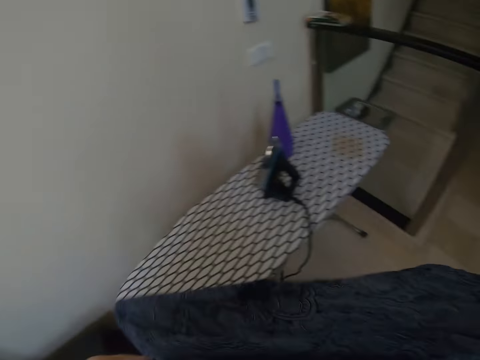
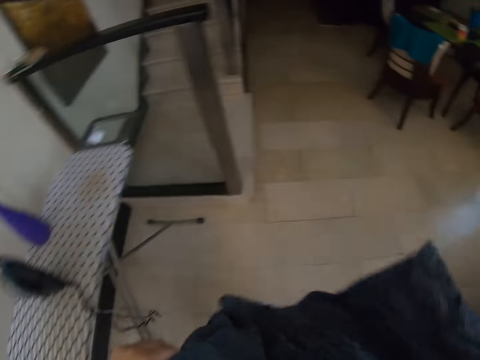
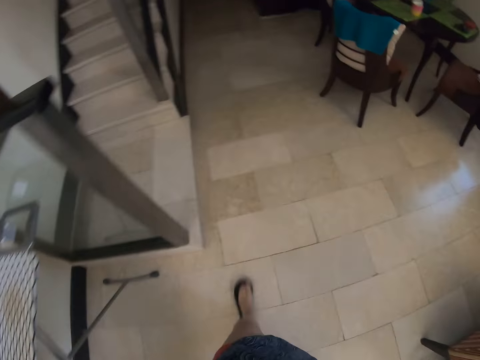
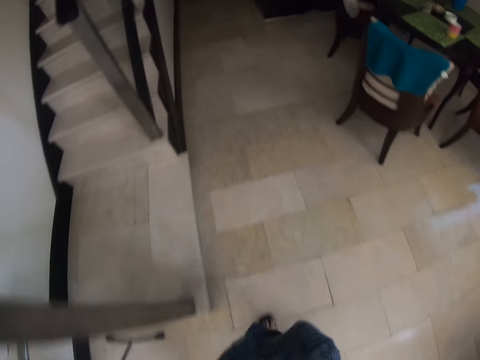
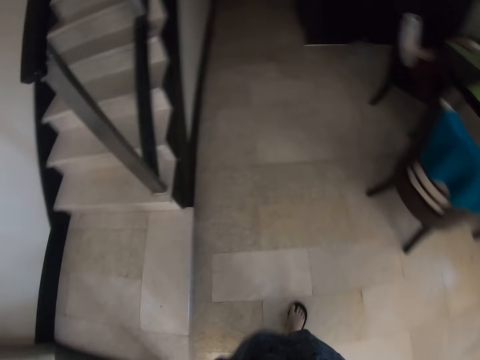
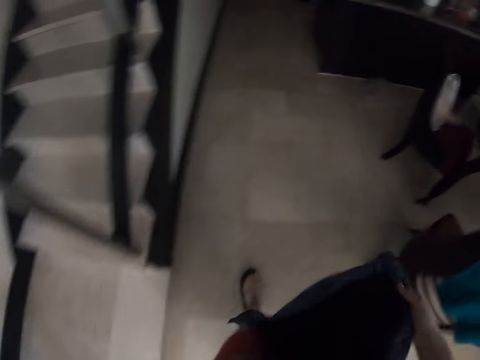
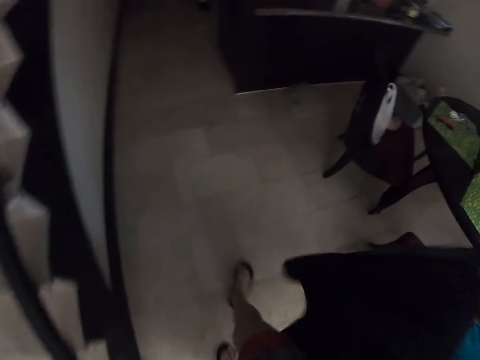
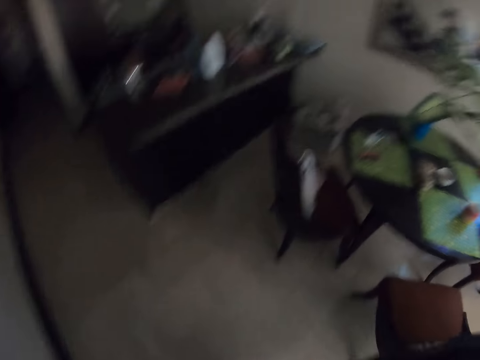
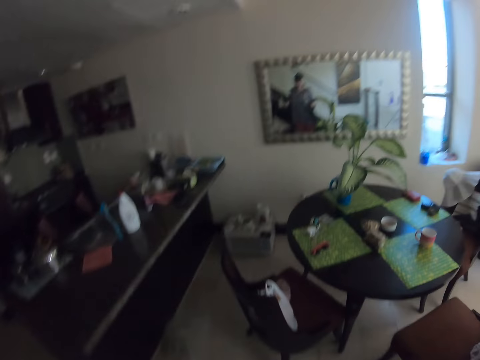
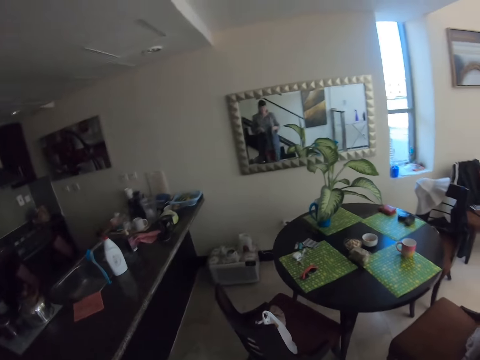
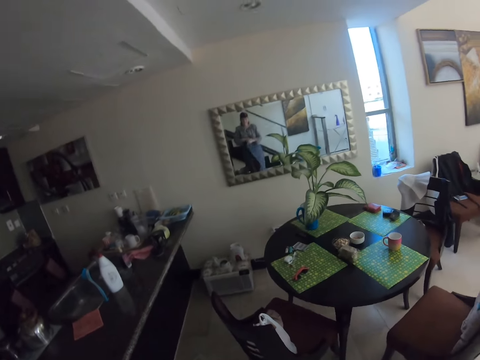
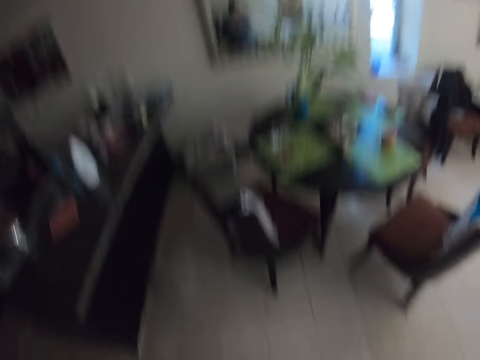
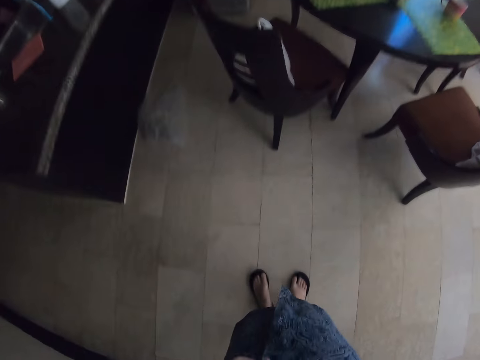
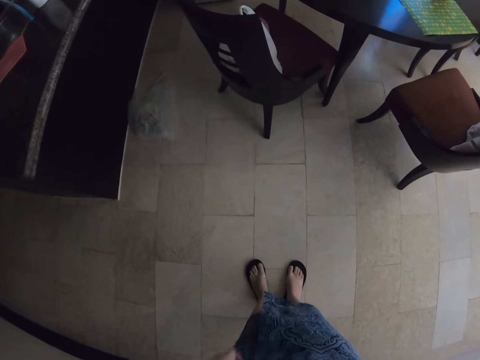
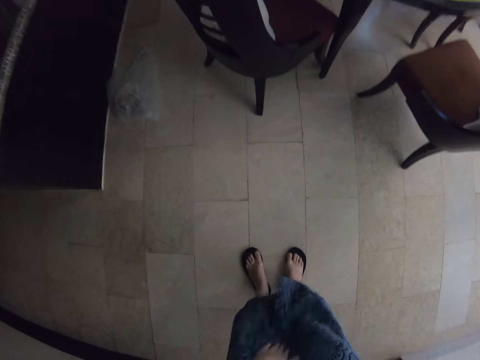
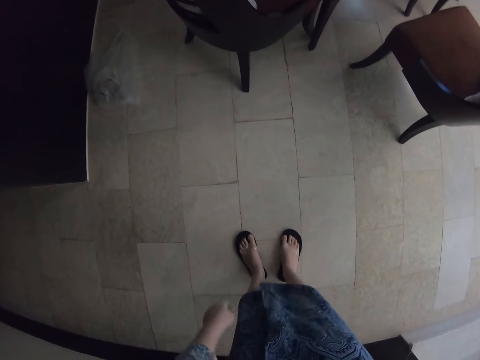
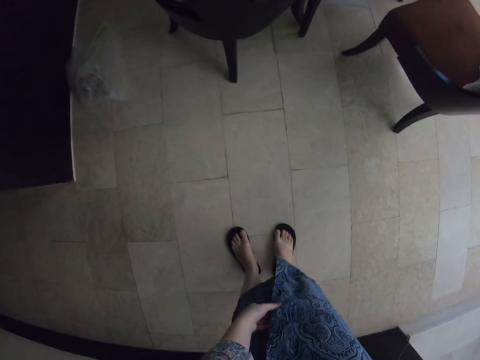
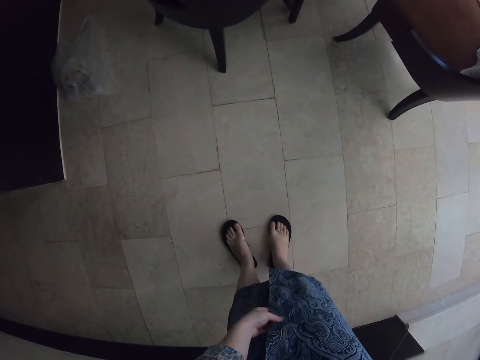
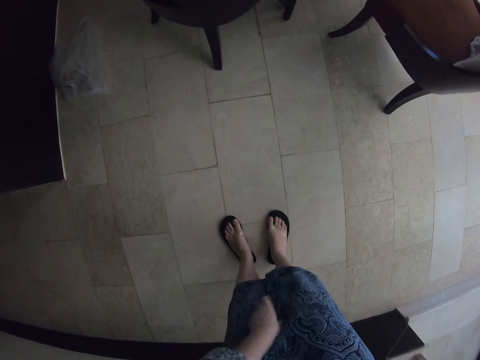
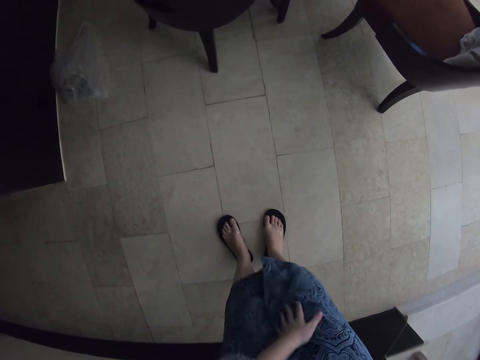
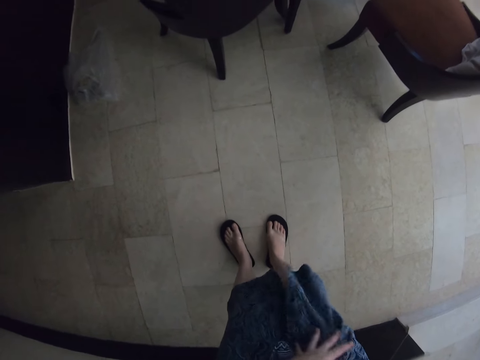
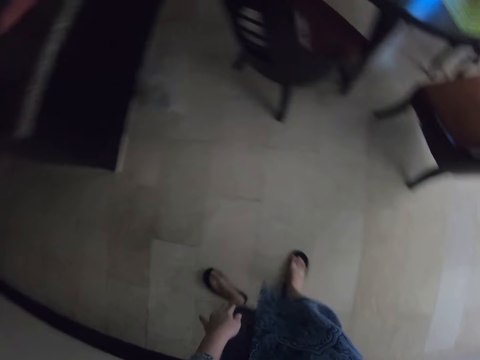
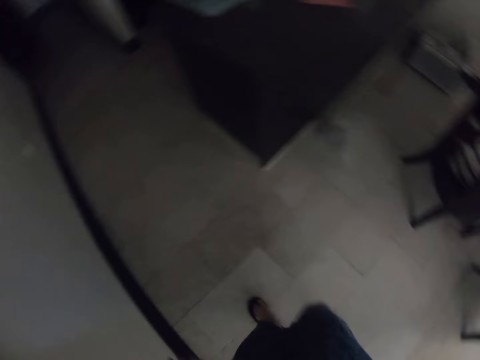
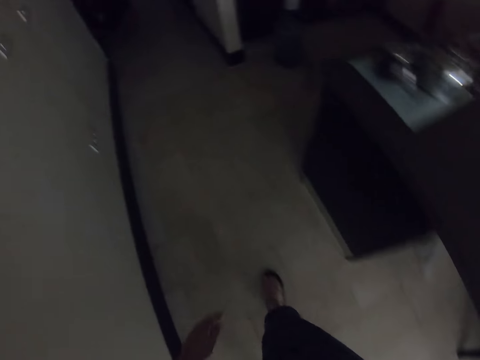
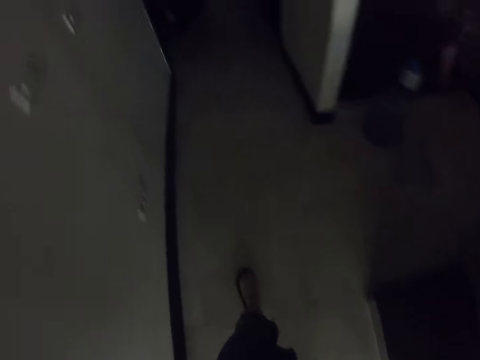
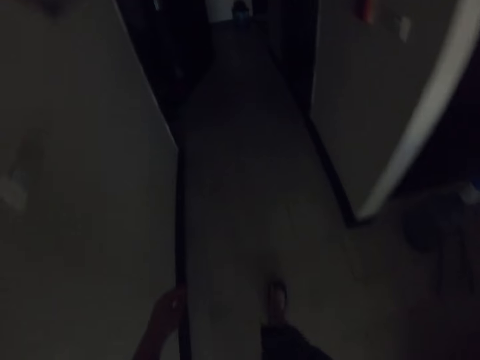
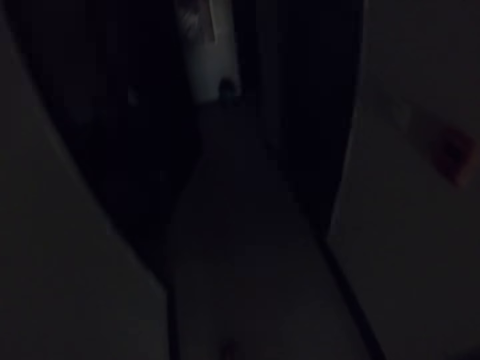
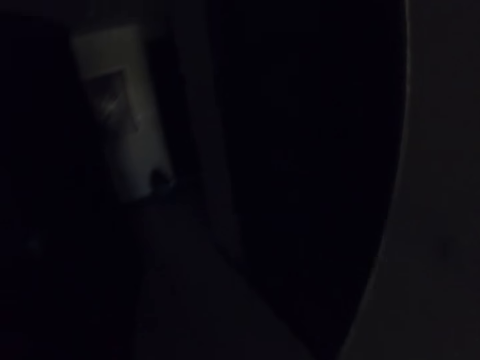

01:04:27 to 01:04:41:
The camera wearer walks on the floor. They stand on the floor. They are looking at the cloth. They walk on the floor.

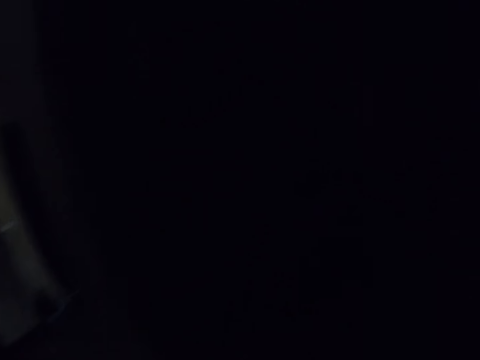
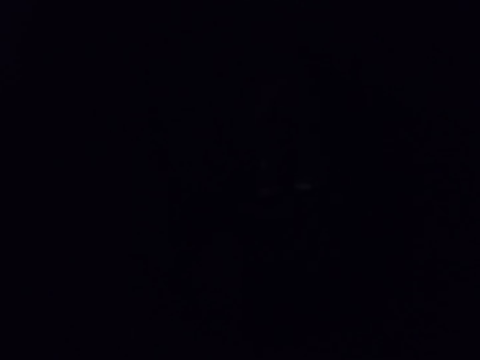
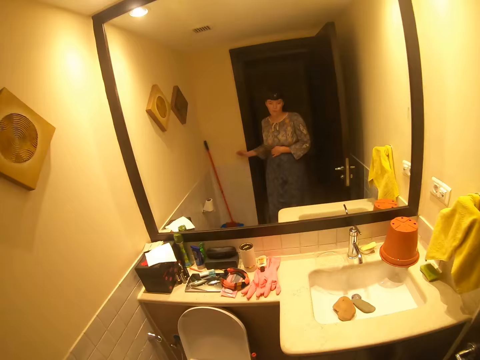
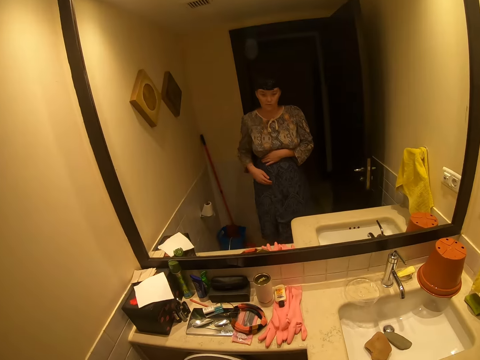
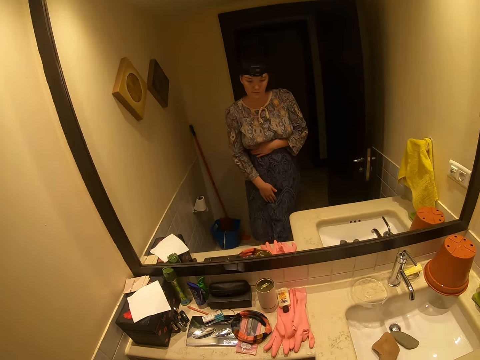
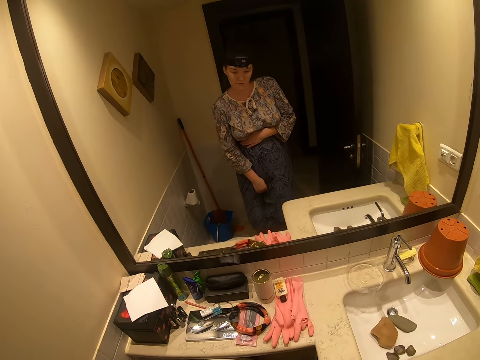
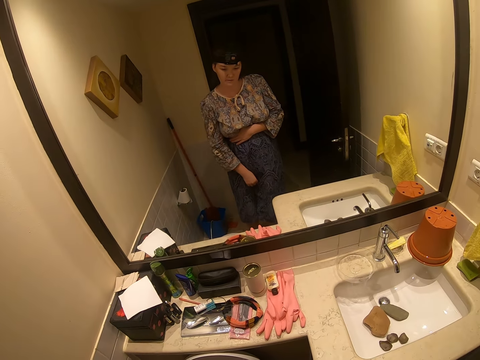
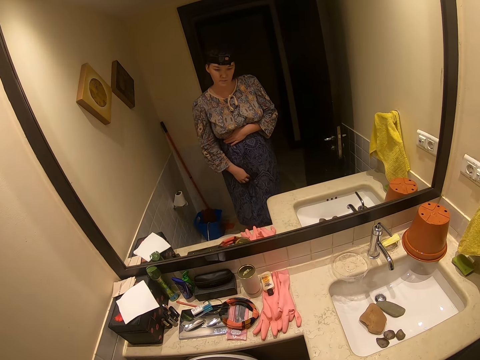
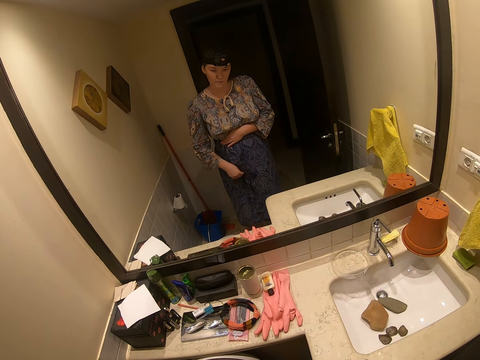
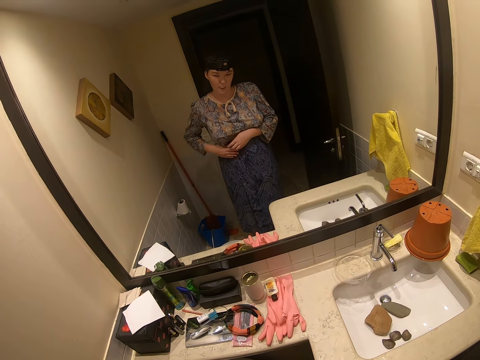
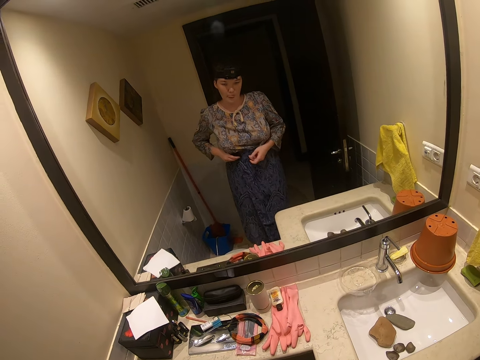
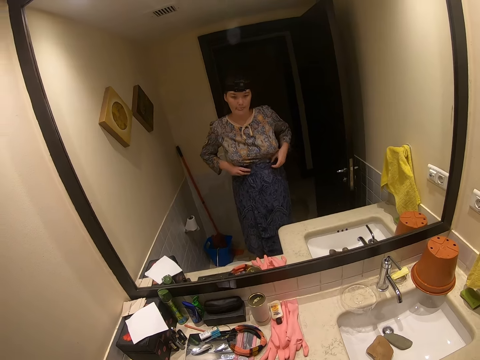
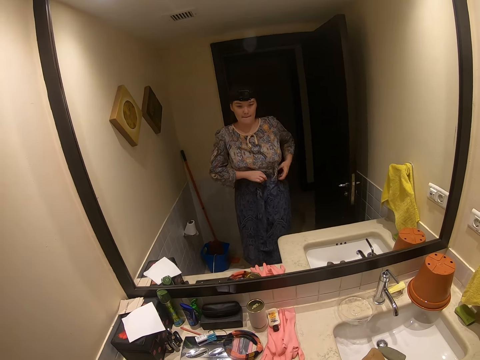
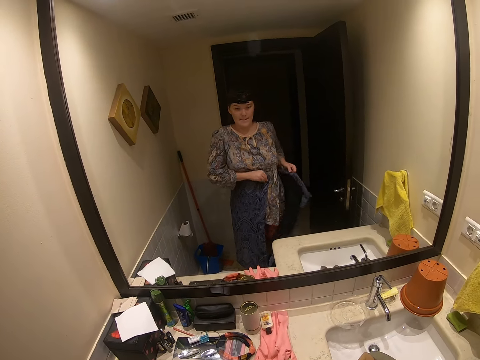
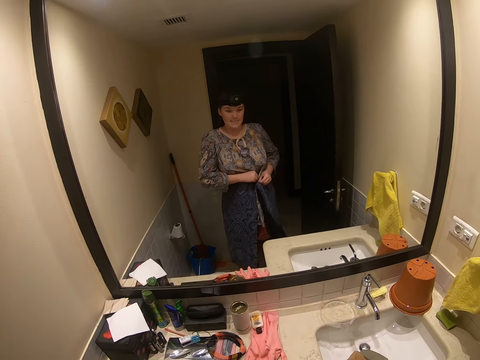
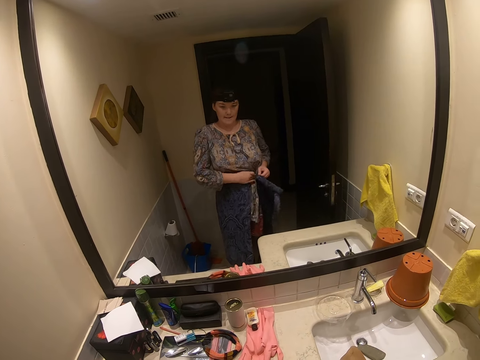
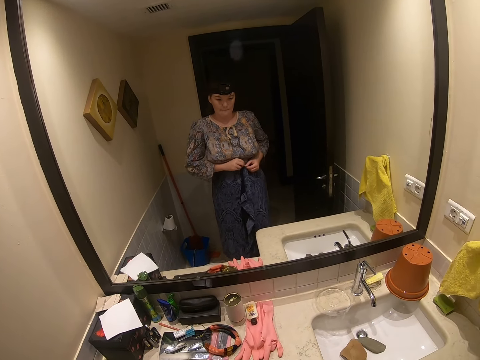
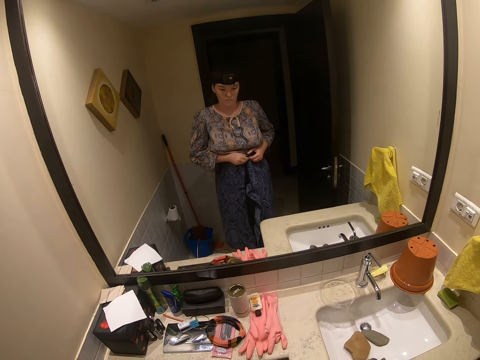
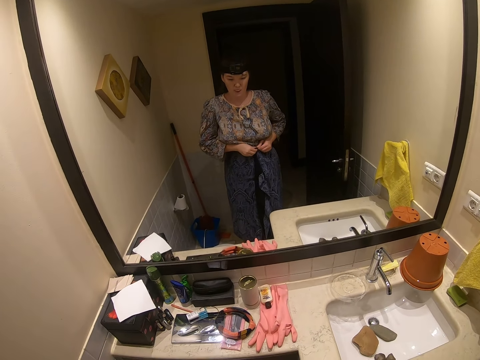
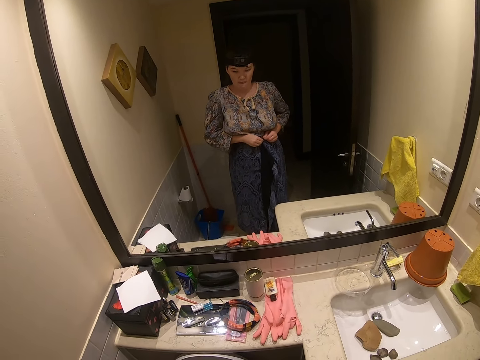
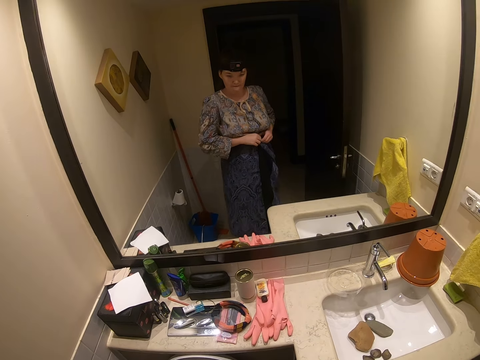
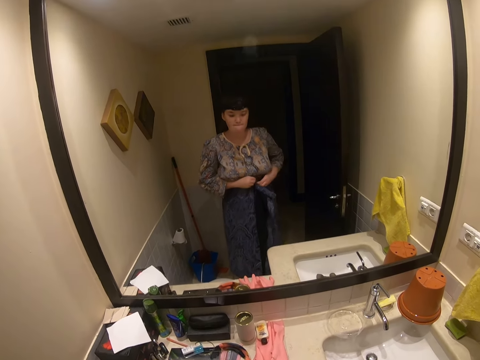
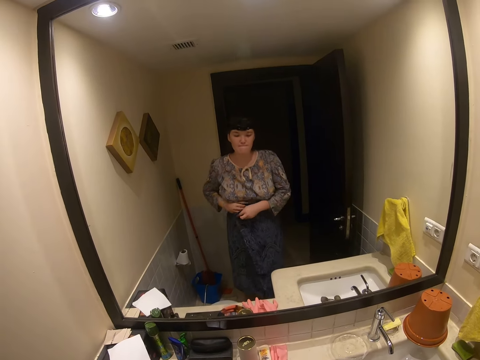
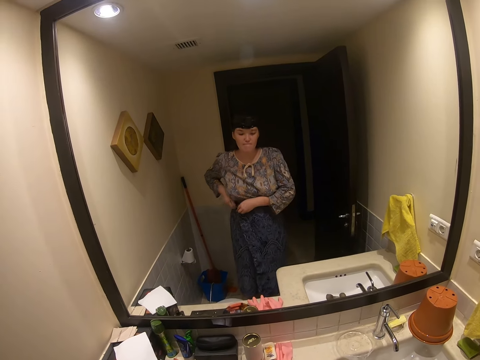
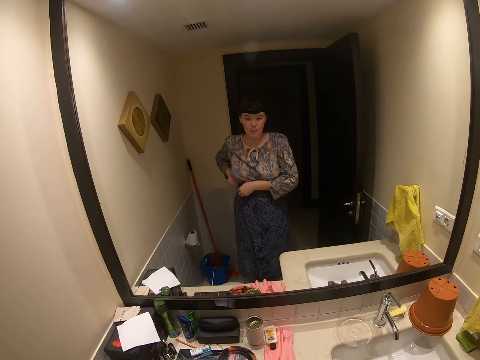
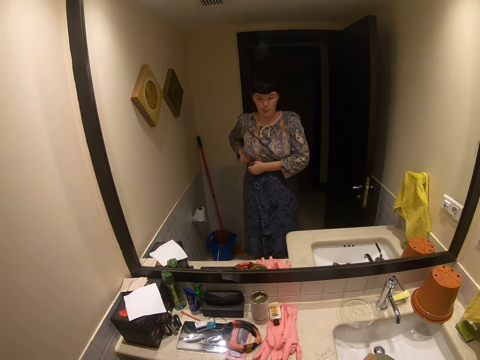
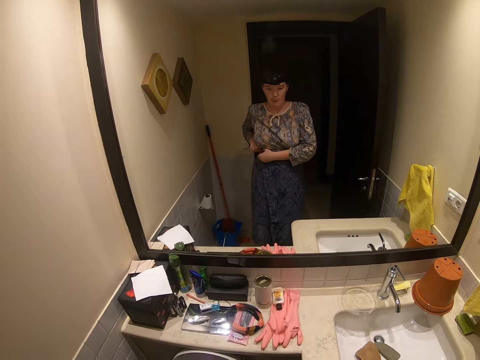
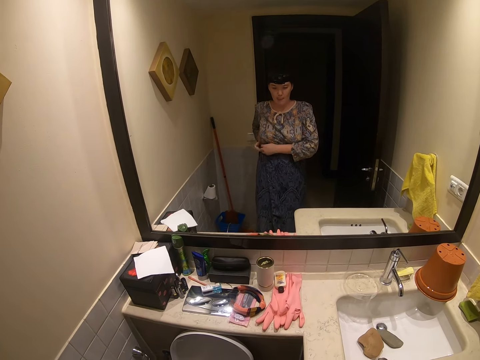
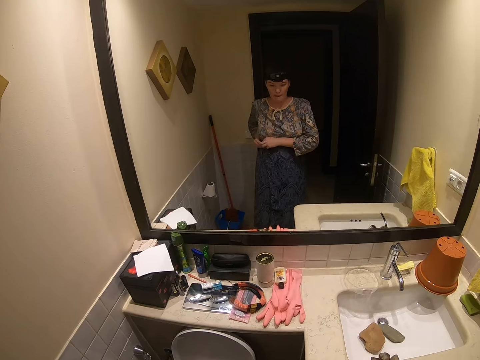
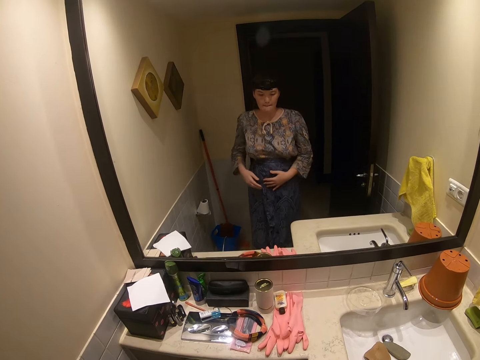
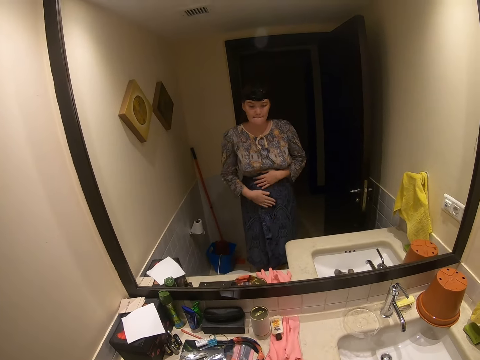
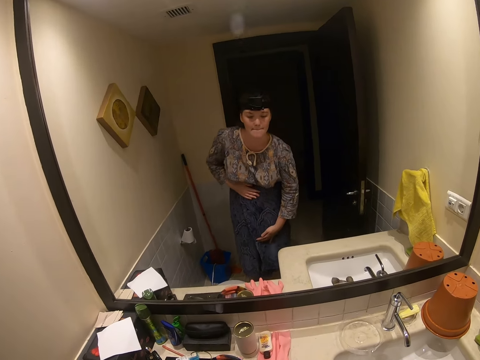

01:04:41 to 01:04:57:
The camera wearer is switching on lights. They stand on the floor. They are looking at the mirror.
